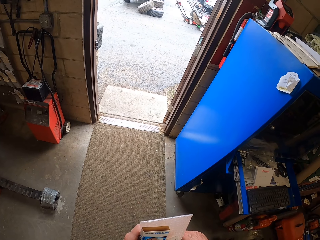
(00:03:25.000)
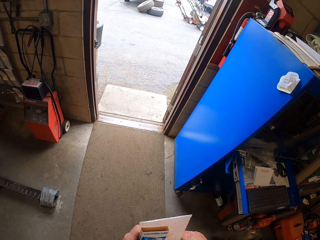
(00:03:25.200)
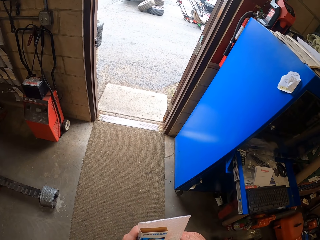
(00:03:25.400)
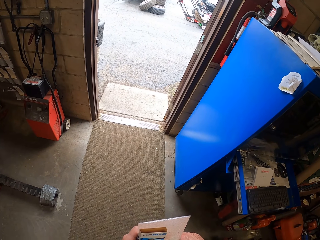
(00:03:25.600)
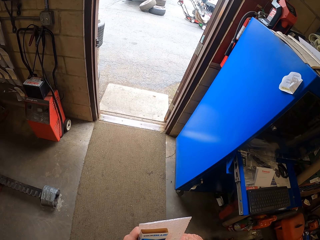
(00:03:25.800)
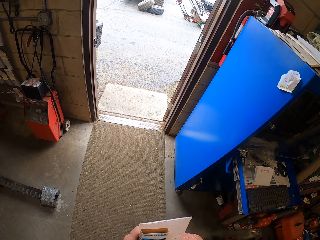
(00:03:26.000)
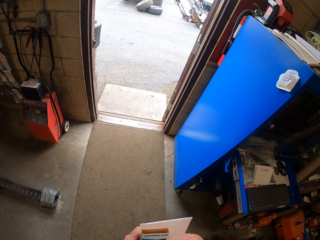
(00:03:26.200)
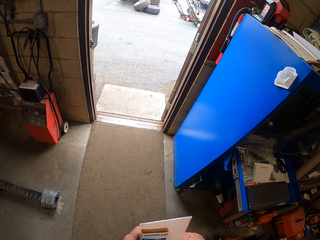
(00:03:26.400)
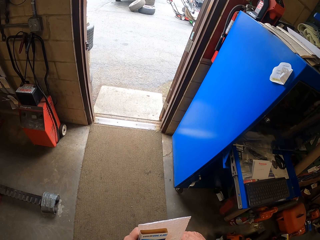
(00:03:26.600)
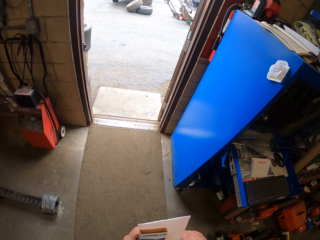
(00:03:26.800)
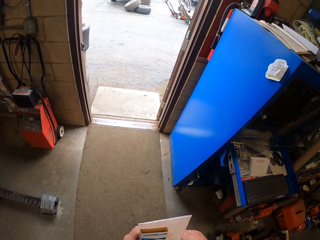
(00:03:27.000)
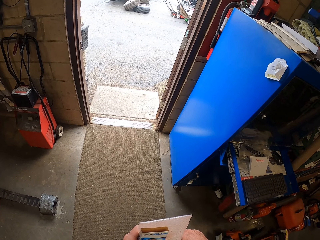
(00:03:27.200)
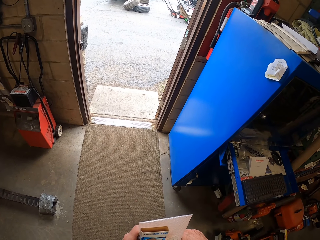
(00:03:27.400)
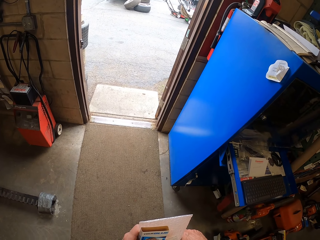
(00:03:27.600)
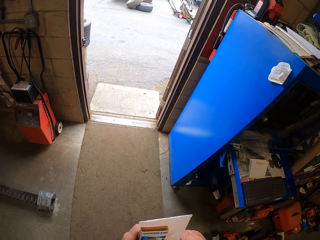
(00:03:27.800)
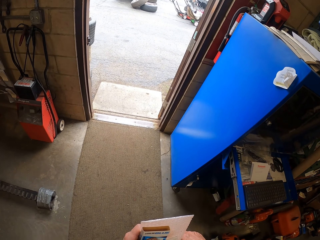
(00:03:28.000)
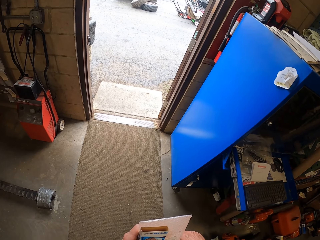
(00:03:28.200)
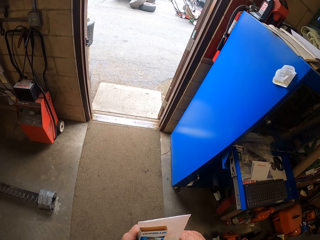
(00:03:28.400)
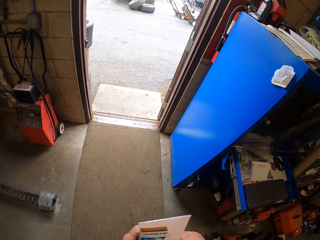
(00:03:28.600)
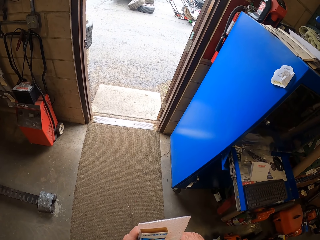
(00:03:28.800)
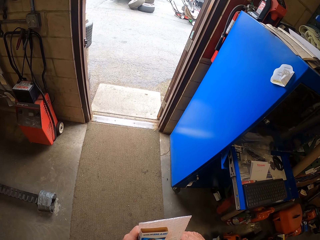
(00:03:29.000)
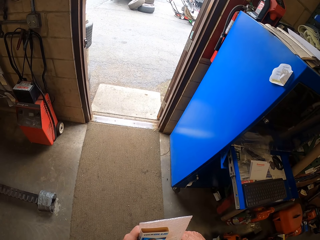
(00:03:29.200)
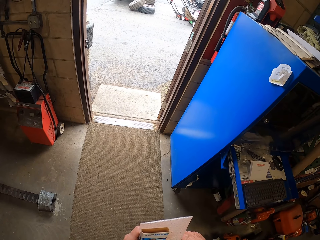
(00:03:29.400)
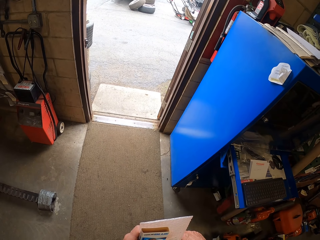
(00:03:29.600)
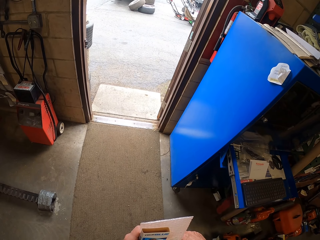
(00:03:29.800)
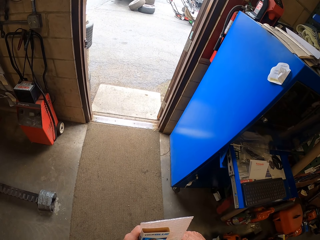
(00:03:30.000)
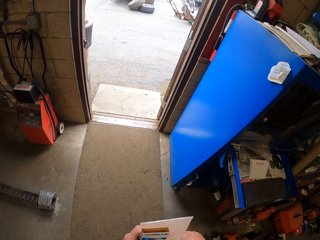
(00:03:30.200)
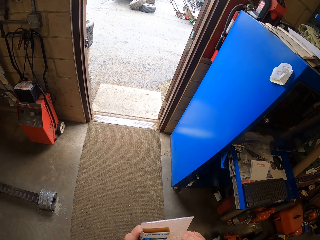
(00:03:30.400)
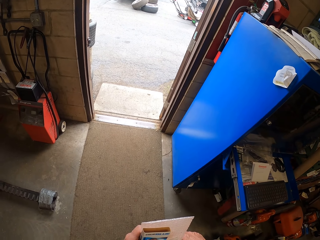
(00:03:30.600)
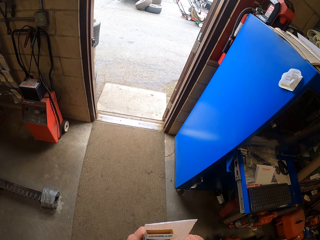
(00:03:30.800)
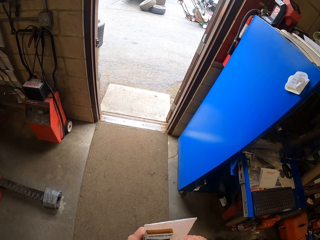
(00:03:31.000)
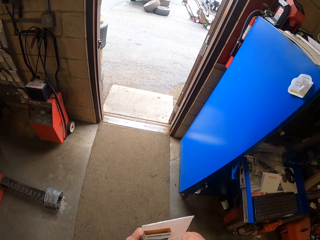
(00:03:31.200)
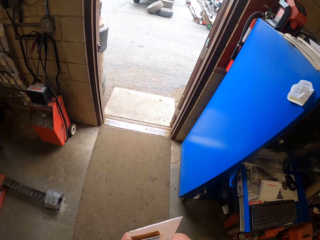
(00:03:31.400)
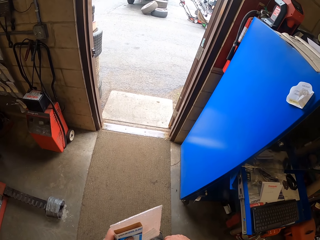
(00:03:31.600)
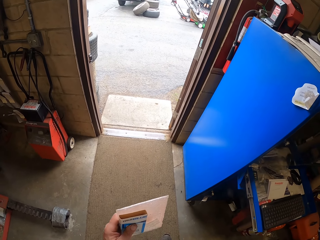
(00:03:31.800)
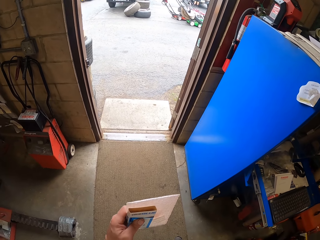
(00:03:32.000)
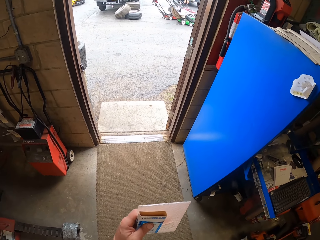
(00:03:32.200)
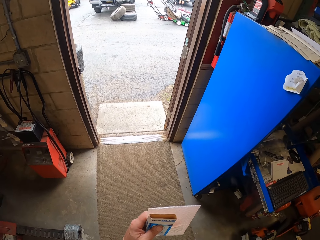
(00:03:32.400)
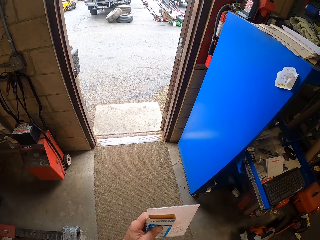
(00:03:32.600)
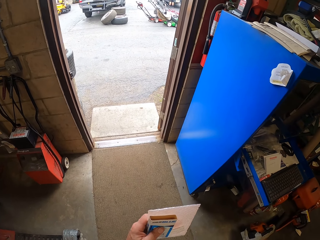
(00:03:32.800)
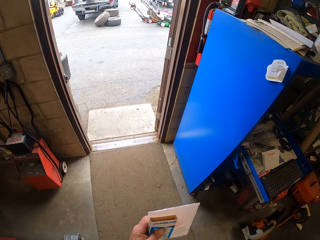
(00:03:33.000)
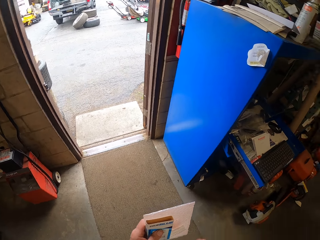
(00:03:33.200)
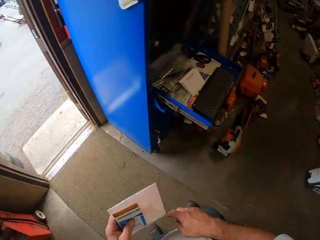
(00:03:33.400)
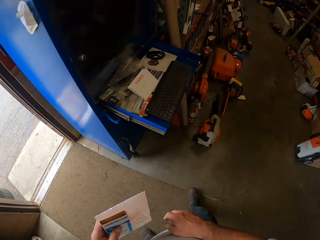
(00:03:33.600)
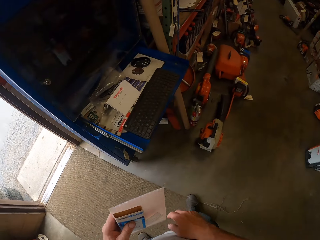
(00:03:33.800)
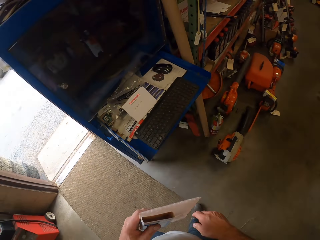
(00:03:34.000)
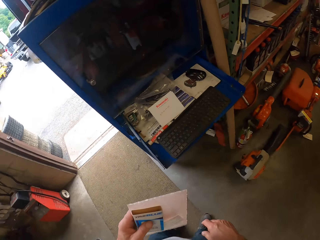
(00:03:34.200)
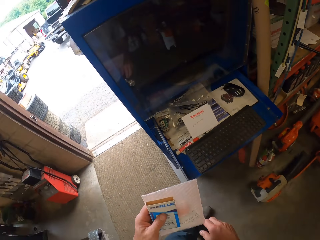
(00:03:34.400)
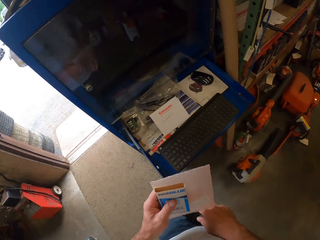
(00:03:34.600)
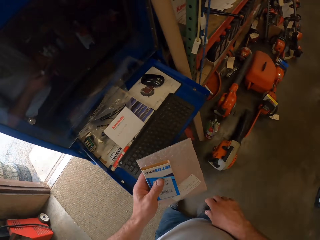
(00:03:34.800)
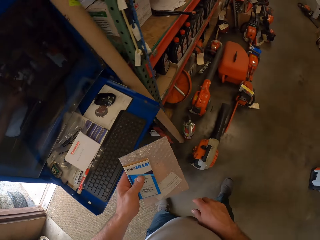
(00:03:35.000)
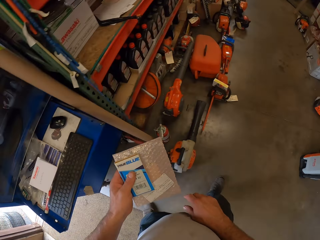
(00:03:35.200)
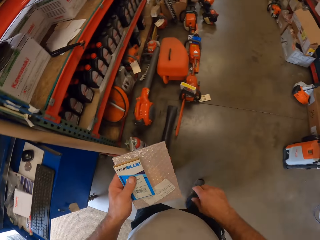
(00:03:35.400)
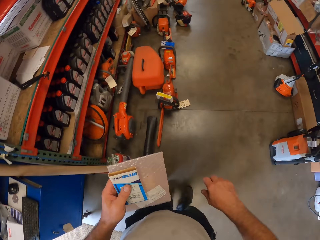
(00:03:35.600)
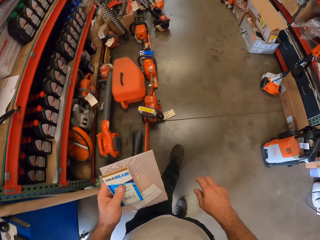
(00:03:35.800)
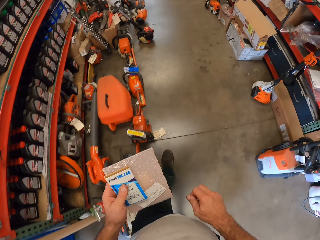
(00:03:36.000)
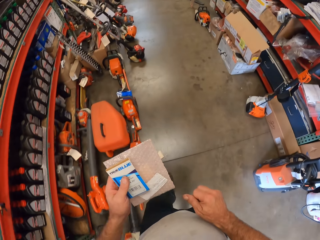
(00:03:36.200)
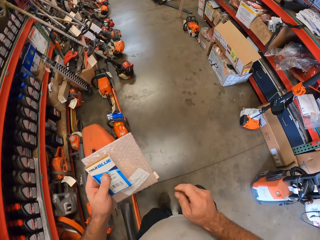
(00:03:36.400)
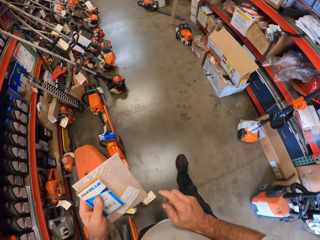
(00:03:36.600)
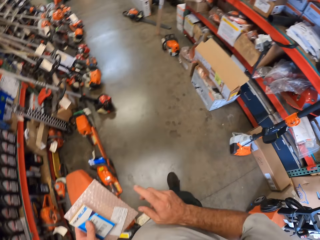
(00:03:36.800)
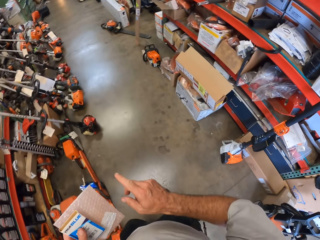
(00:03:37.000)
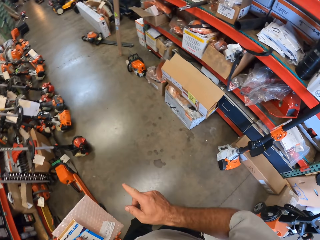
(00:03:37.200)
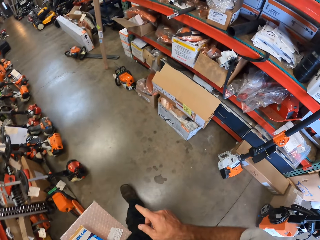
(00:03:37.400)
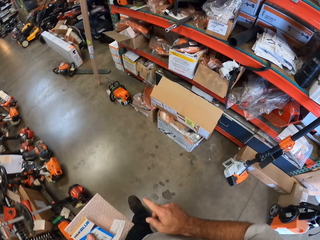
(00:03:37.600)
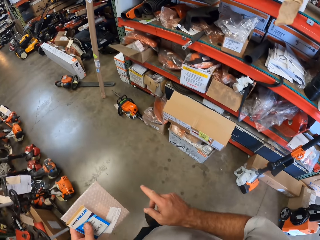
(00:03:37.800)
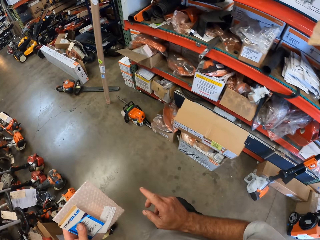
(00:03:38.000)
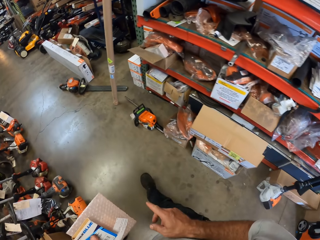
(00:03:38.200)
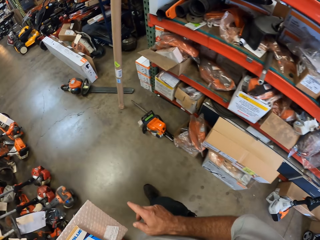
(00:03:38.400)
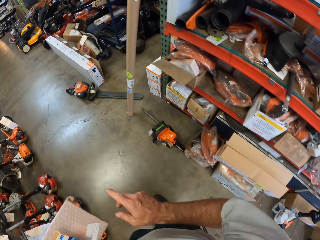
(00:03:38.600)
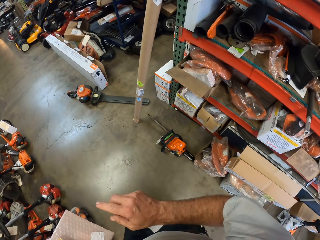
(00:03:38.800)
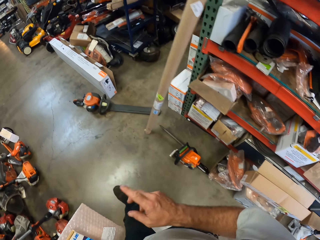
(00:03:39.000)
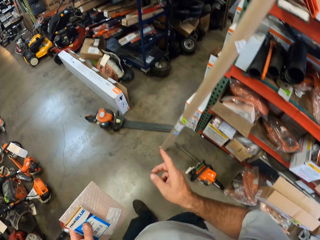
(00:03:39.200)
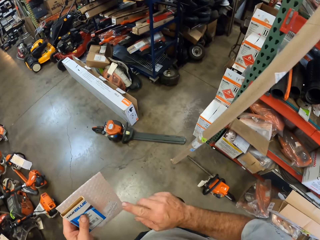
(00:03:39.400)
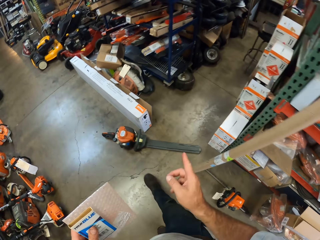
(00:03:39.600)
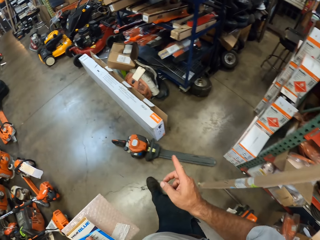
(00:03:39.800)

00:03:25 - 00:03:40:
The camera wearer looks around. They walk around the workshop.

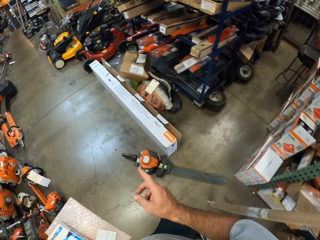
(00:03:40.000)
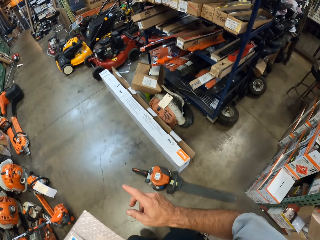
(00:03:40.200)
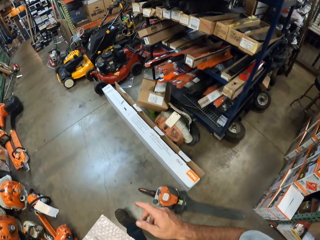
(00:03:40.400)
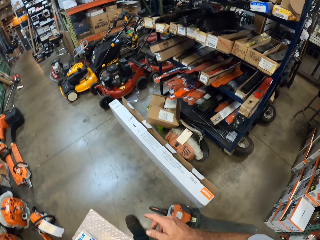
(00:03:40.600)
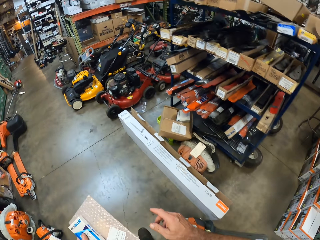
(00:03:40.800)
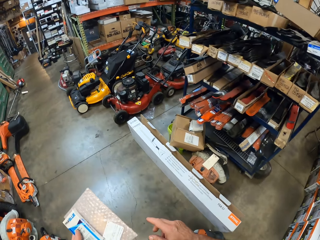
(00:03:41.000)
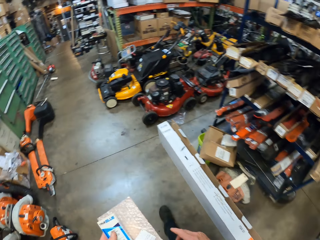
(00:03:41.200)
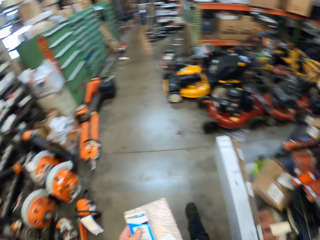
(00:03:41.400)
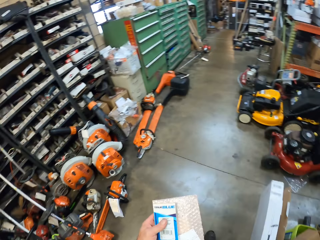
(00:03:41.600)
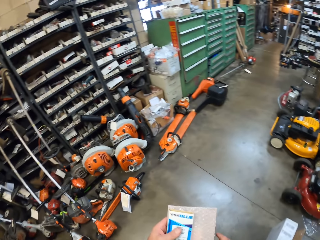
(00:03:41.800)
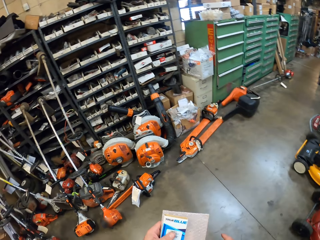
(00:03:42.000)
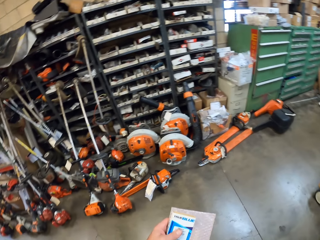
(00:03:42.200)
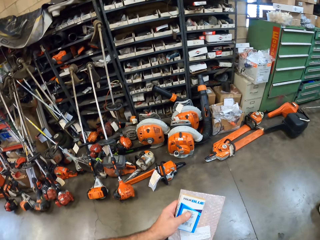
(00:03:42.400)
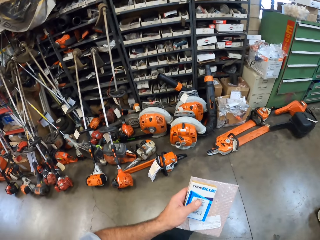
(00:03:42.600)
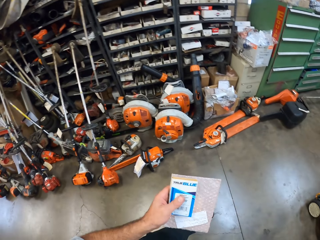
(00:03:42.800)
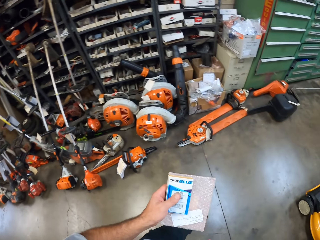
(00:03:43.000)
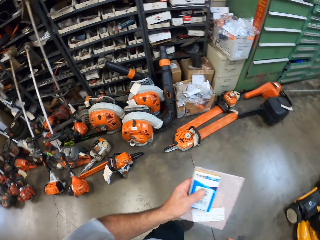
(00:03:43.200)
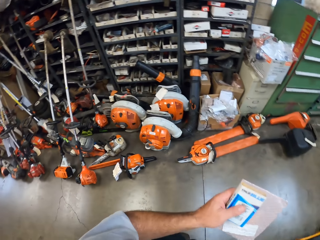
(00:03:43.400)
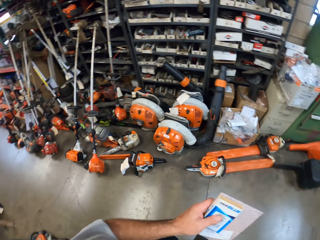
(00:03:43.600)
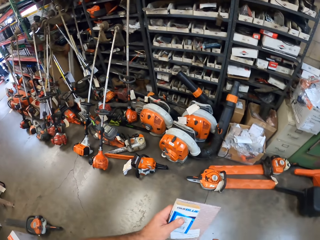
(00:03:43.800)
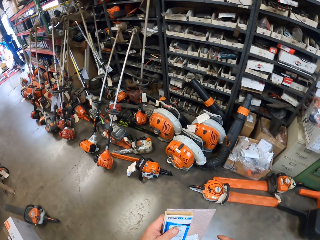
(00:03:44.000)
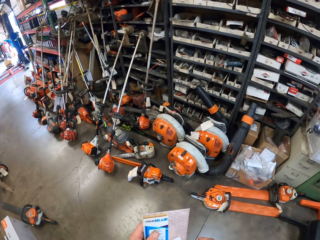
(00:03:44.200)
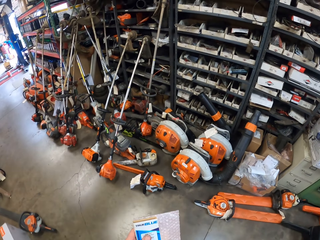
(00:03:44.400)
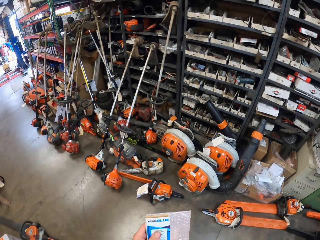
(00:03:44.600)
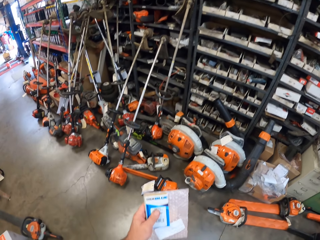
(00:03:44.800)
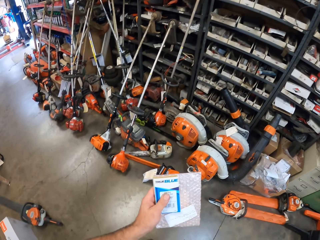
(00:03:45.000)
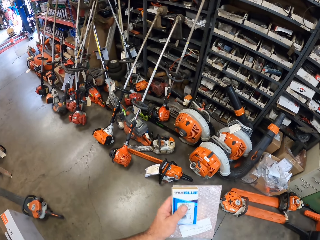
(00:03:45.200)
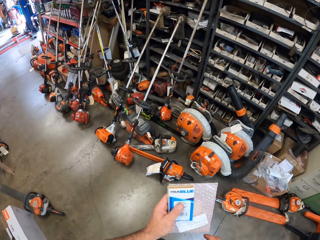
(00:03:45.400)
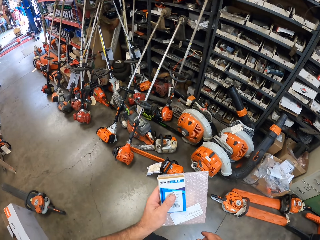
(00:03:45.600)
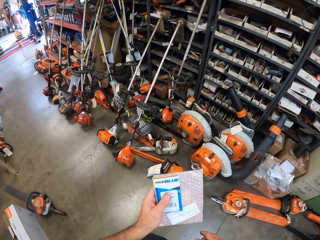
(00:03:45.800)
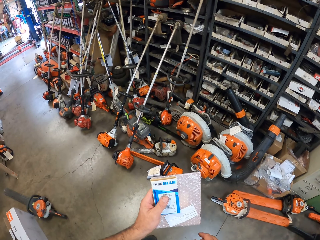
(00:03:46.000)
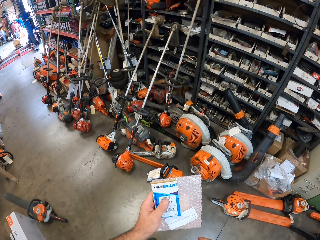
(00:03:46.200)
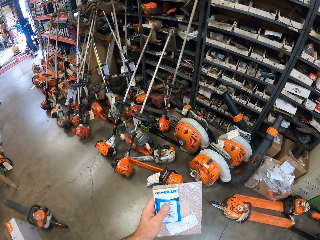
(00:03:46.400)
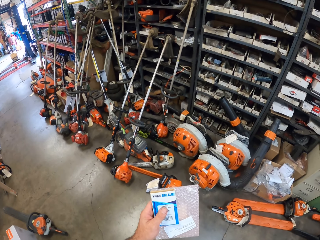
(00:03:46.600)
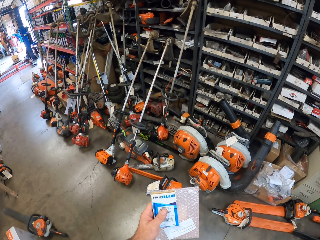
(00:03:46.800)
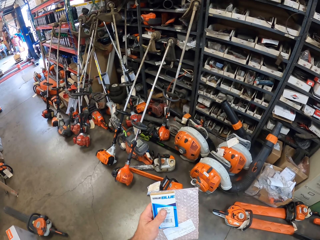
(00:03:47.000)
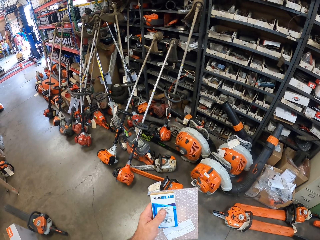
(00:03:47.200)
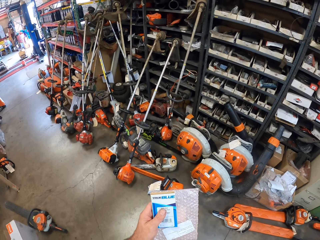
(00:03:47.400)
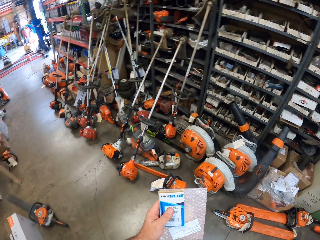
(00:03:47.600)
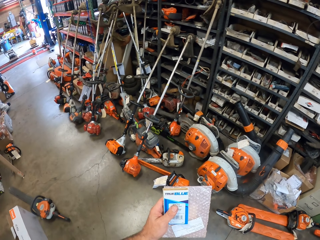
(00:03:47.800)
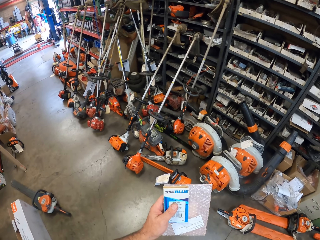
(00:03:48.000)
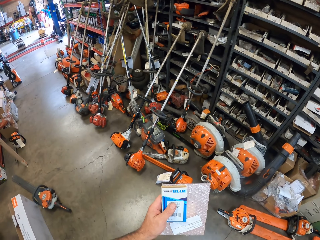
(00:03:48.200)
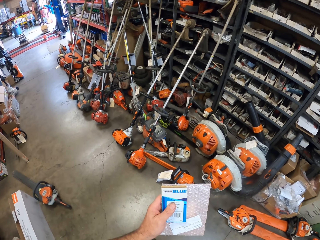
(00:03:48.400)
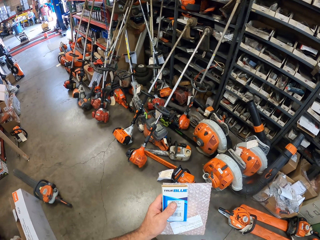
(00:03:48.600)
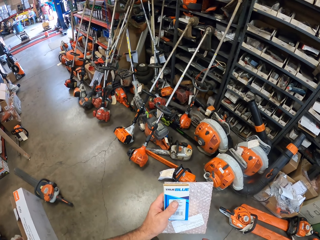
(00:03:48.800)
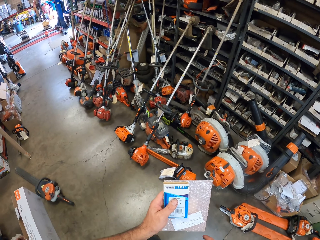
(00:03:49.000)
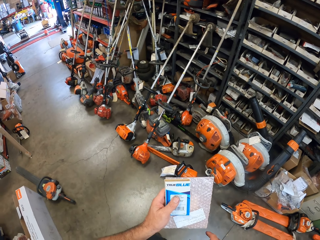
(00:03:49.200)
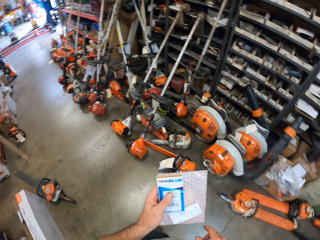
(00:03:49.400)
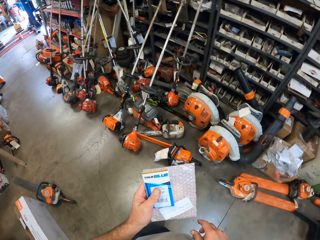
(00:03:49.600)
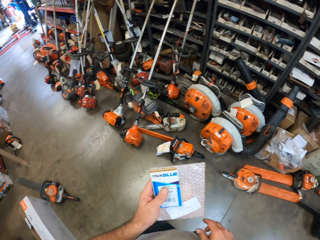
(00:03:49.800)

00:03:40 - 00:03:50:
The camera wearer looks around.
